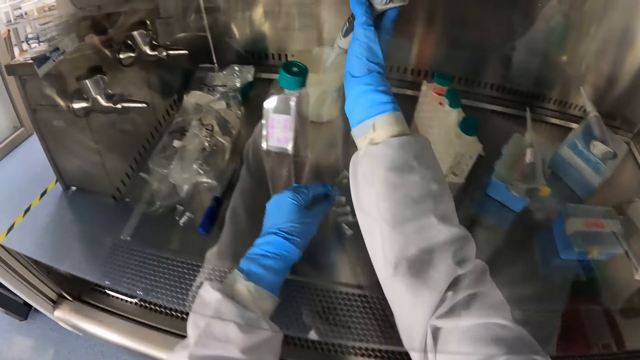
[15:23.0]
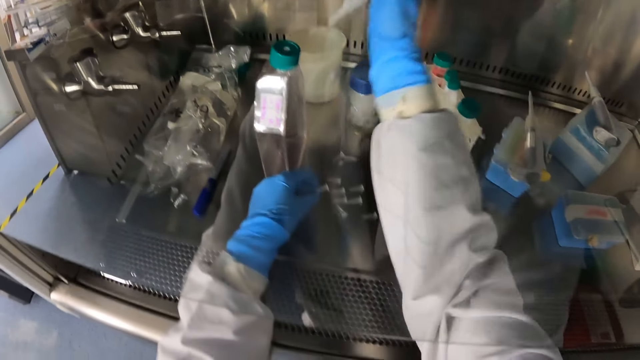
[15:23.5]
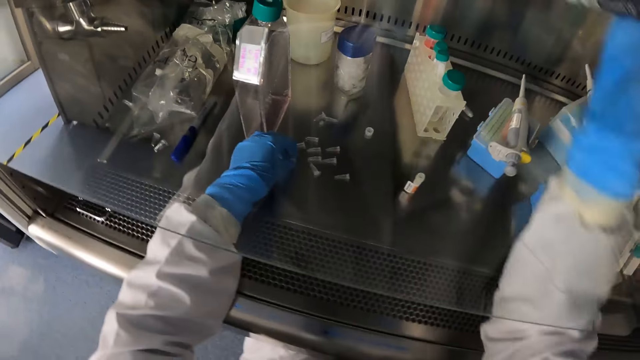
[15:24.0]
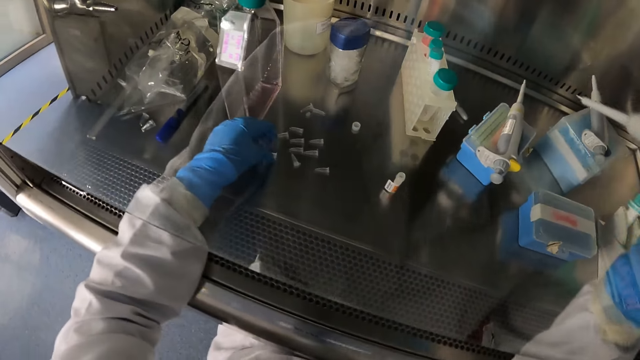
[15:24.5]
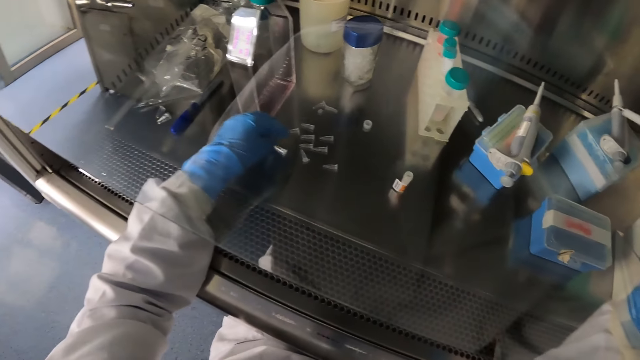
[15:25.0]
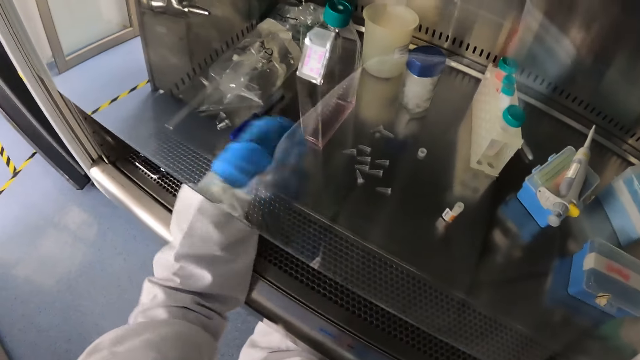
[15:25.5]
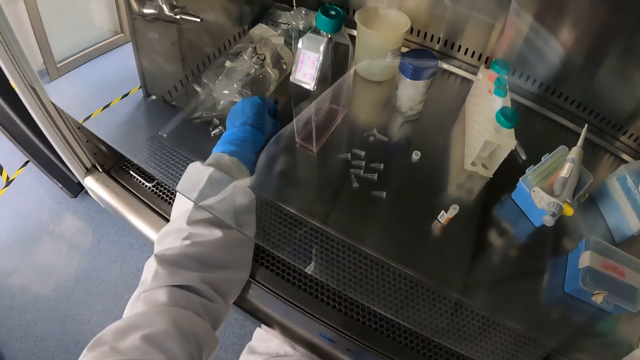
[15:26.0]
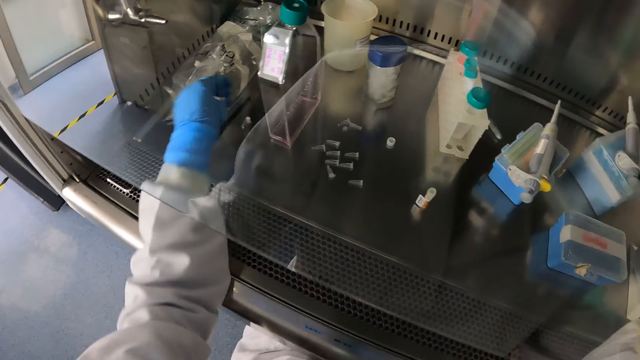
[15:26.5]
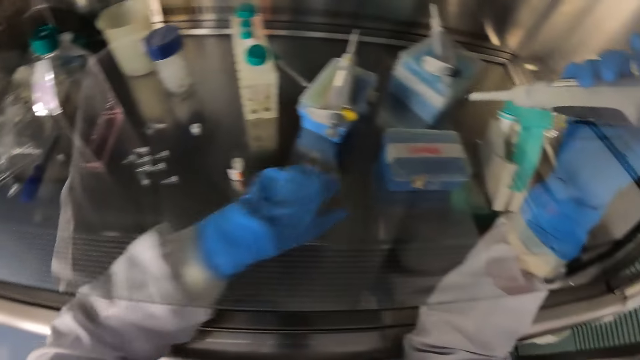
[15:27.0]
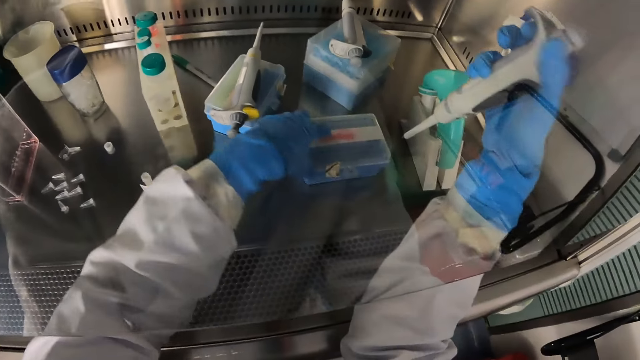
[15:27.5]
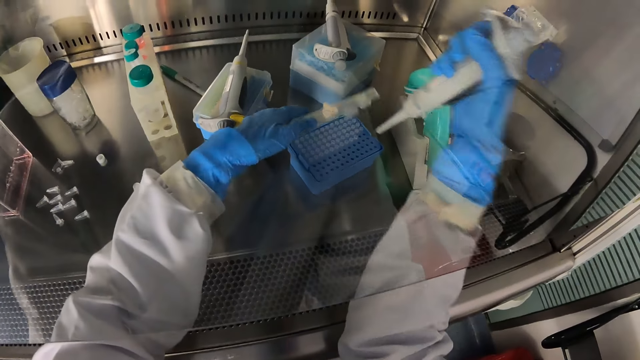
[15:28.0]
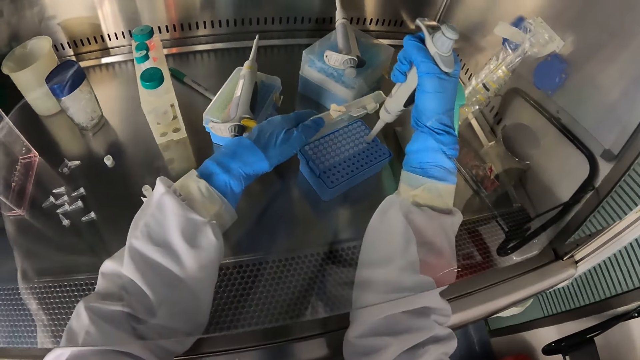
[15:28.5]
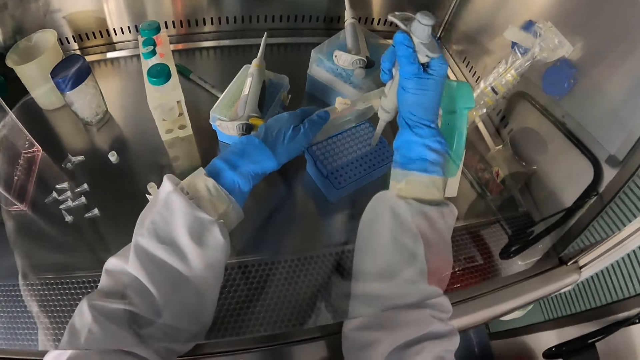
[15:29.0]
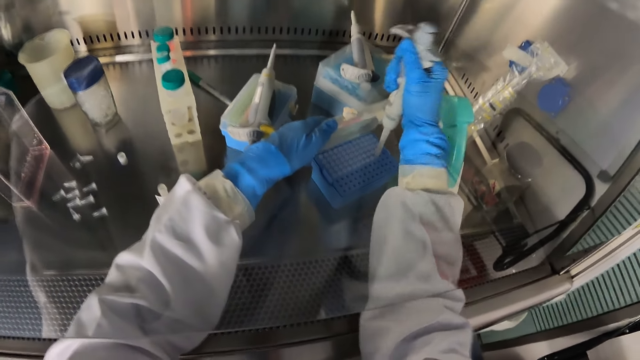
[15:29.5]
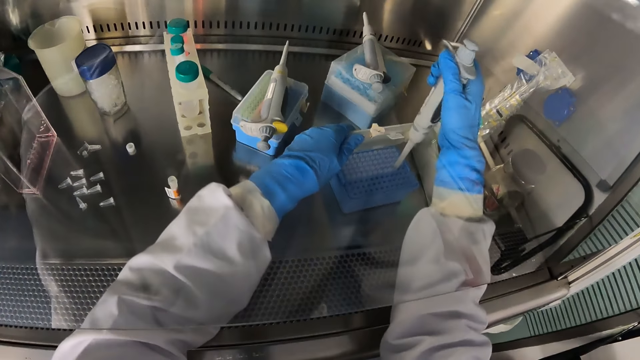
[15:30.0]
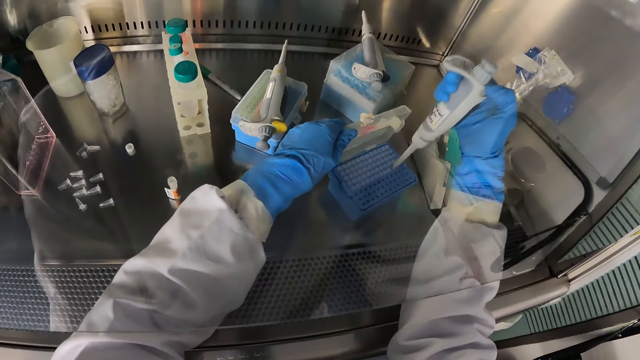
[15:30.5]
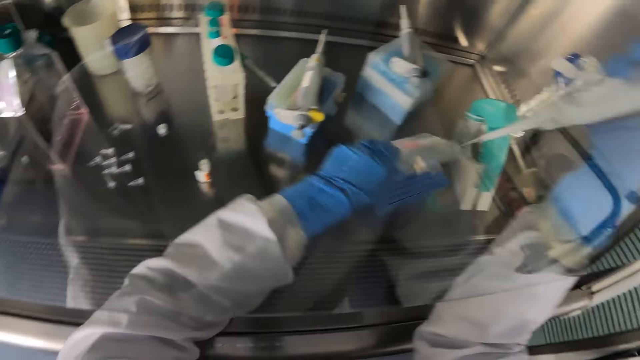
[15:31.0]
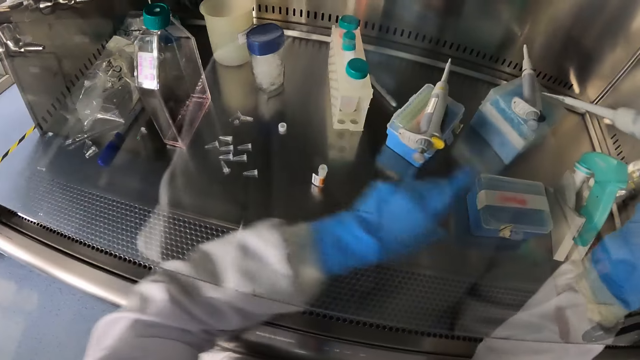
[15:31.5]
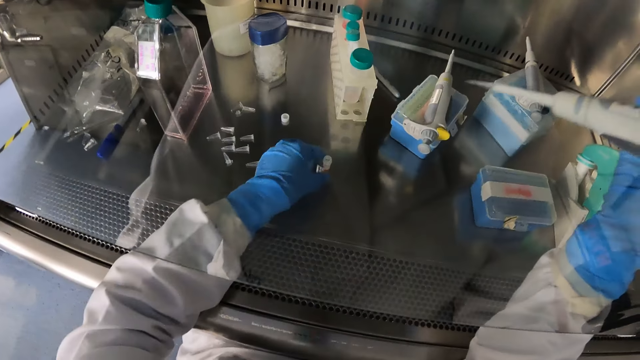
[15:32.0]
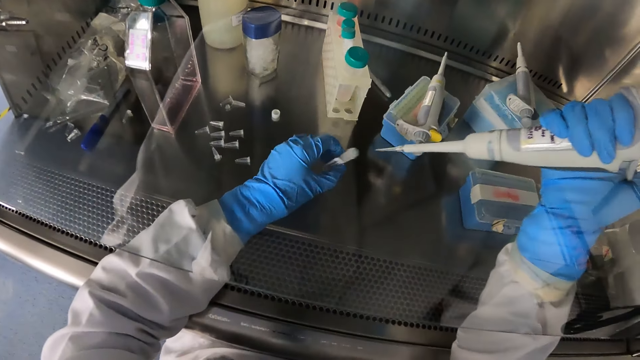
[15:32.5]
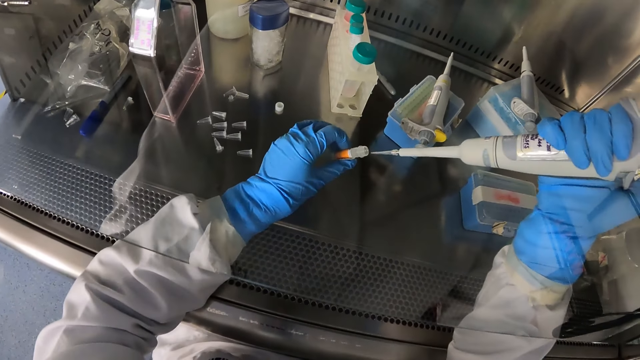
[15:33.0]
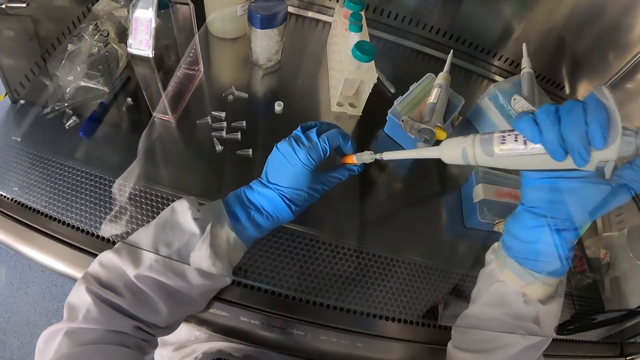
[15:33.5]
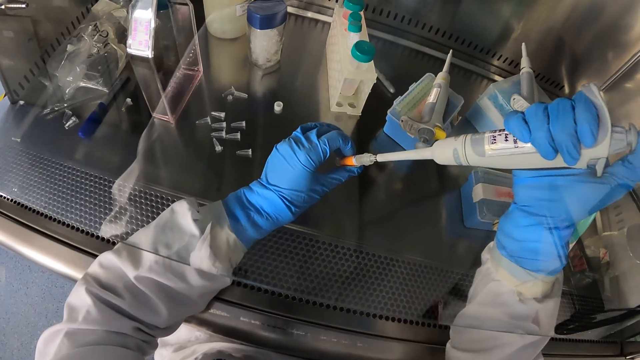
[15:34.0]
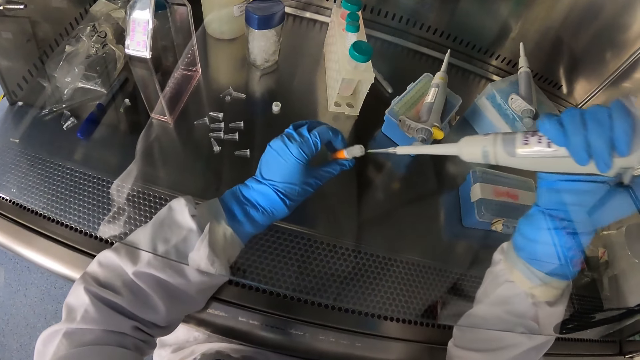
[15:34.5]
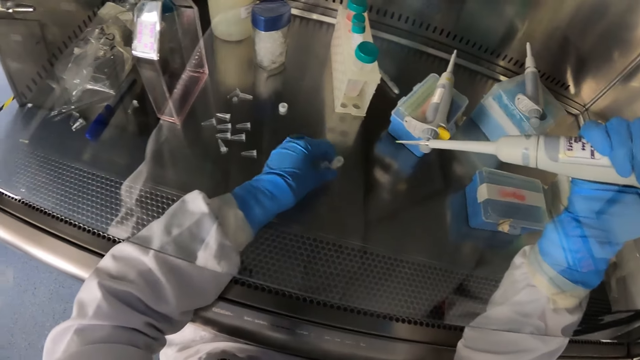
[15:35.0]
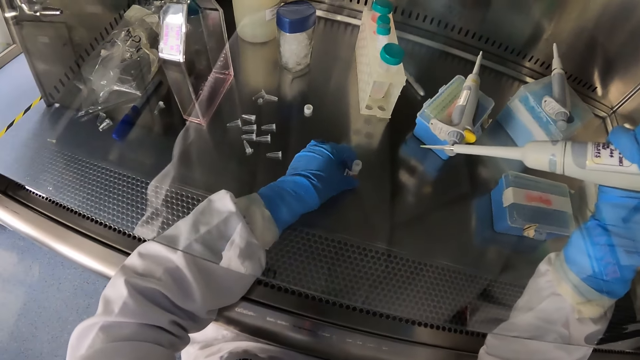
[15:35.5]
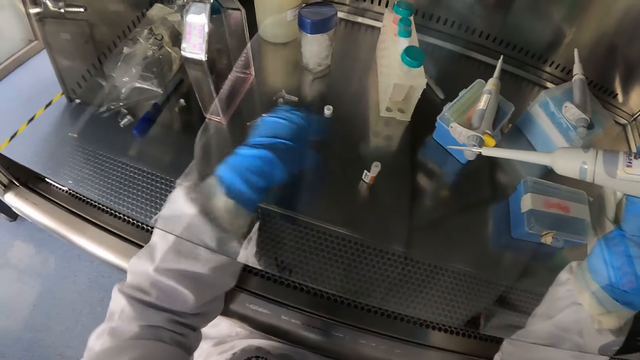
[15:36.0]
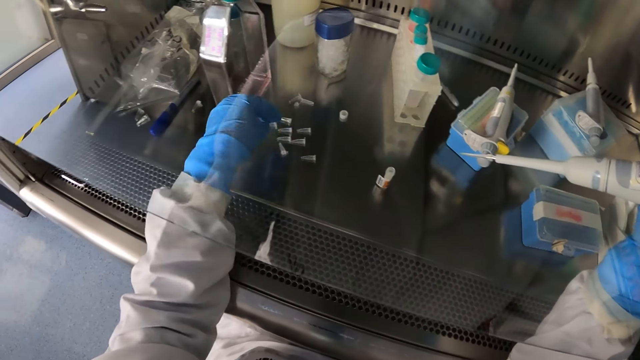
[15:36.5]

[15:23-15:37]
The camera wearer puts down the eppendorf tube or microcentrifuge tube. He presses the pipette in the cup with his right hand. He picks the eppendorf tube. He drops the microcentrifuge tube on the table with his left hand. He moves the microcentrifuge tube with his left hand. He opens the case on the table with his left hand. He holds the pipette in the case with his right hand. He makes a hole with the pipette. He closes the case with his left hand. He picks the sterile bottle from the table with his left hand. He puts the pipette in the sterile bottle. He collects the liquid. He drops the sterile bottle on the table with his left hand.

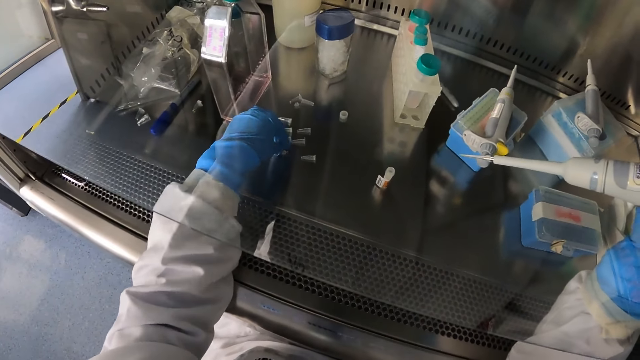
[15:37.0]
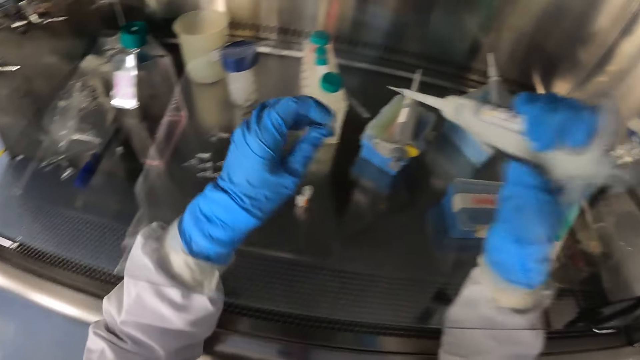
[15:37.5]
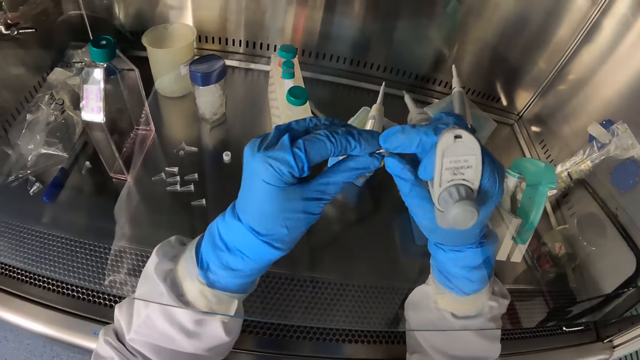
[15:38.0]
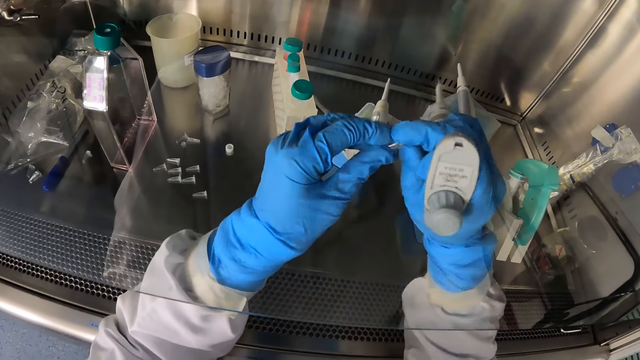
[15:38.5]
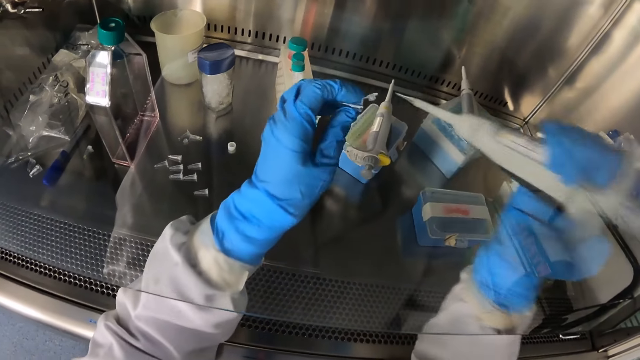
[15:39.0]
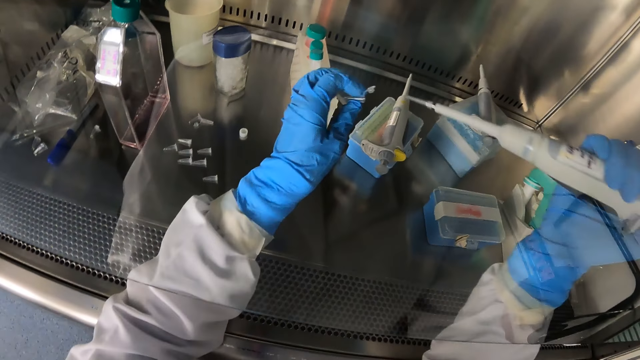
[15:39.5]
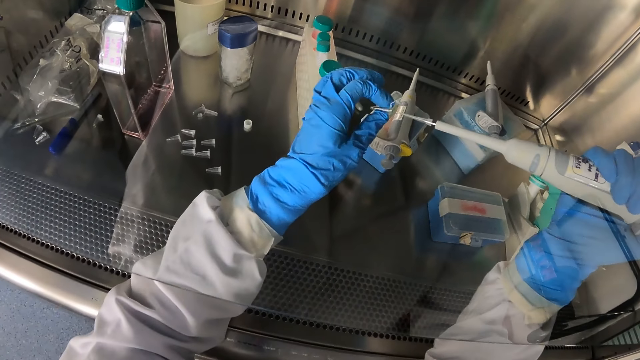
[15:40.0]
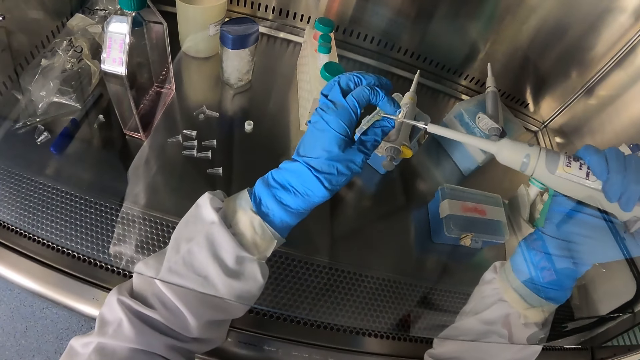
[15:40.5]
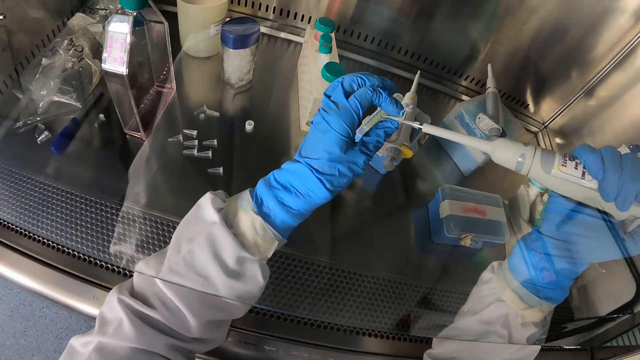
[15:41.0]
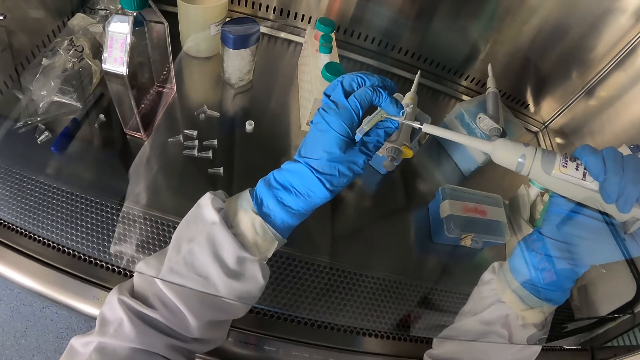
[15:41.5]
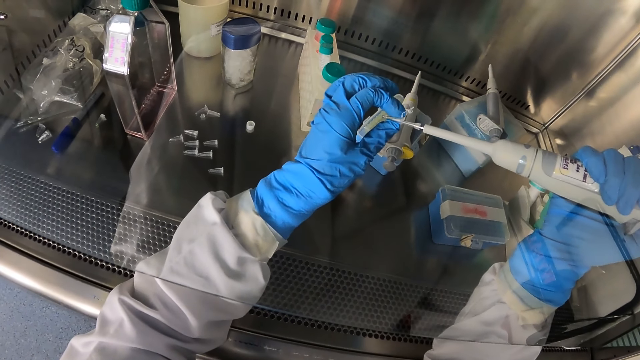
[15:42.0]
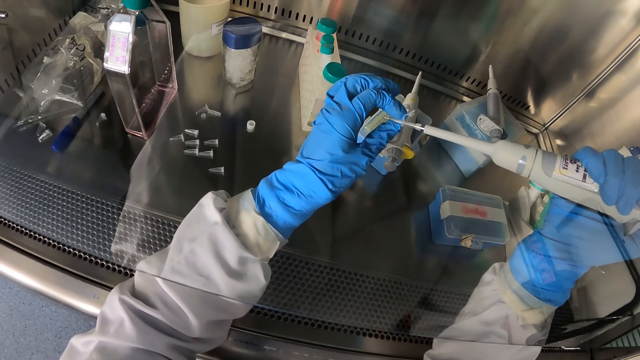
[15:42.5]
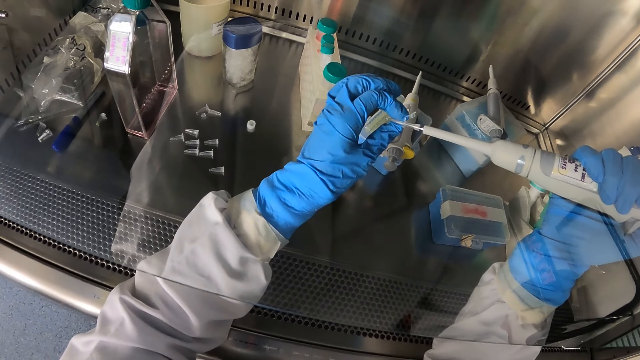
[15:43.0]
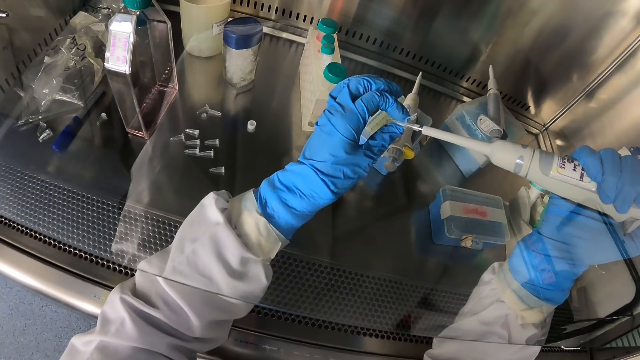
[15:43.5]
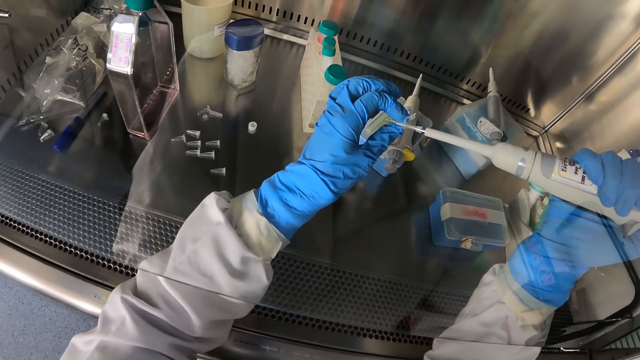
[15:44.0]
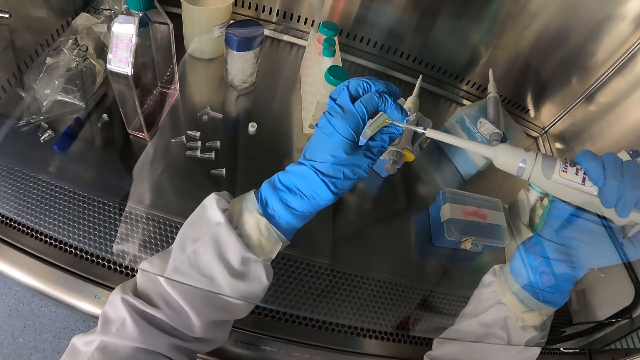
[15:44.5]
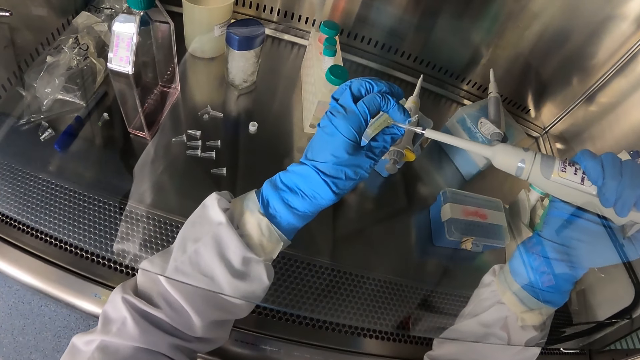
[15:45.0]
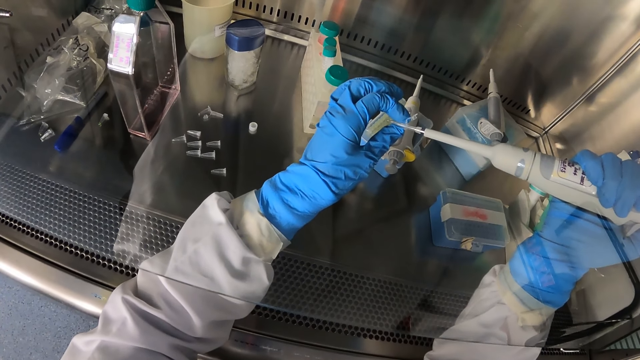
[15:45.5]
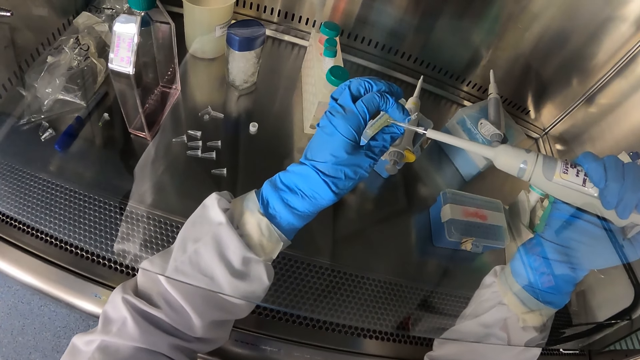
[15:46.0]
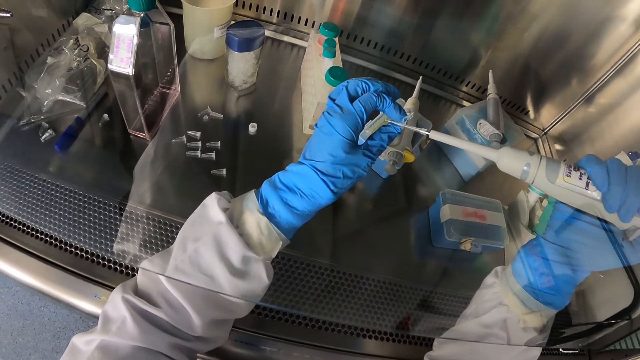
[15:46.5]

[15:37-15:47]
The camera wearer picks the microcentrifuge tube from the table with his left hand. He opens the microcentrifuge tube with his hands. He fills the microcentrifuge tube with the pipette.
